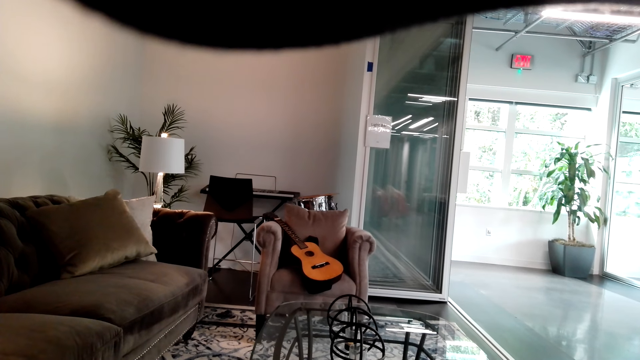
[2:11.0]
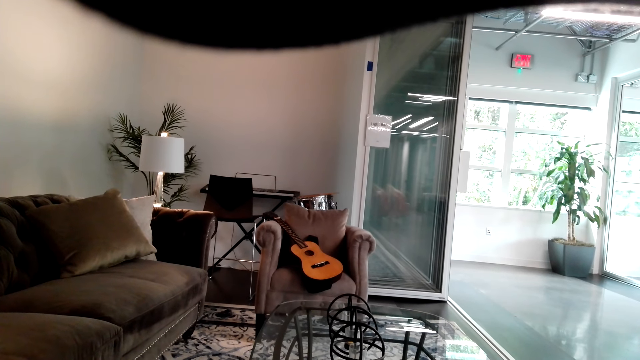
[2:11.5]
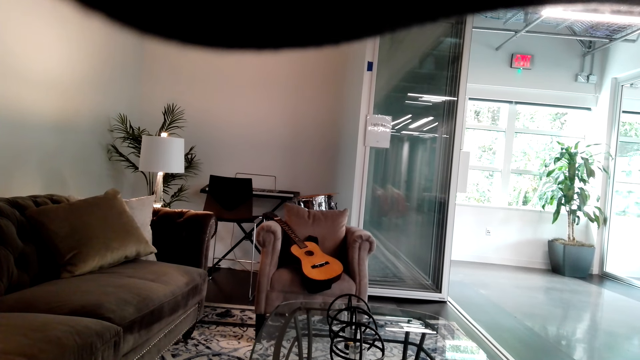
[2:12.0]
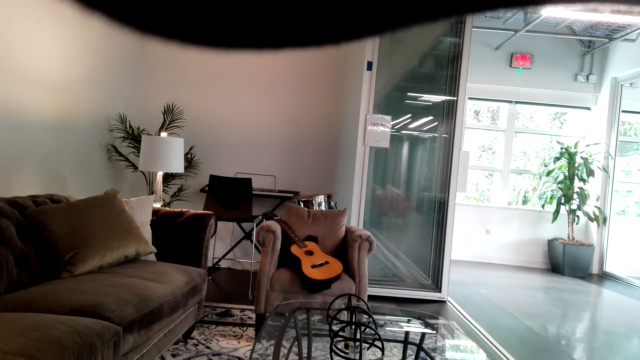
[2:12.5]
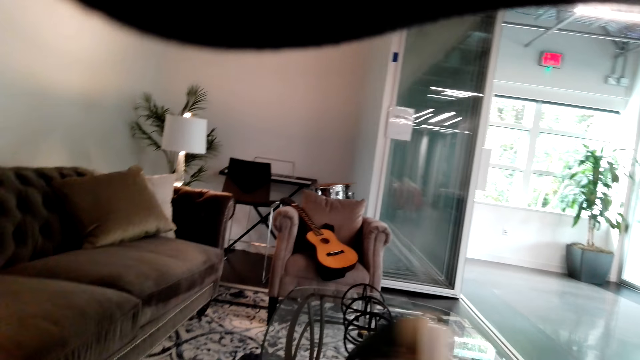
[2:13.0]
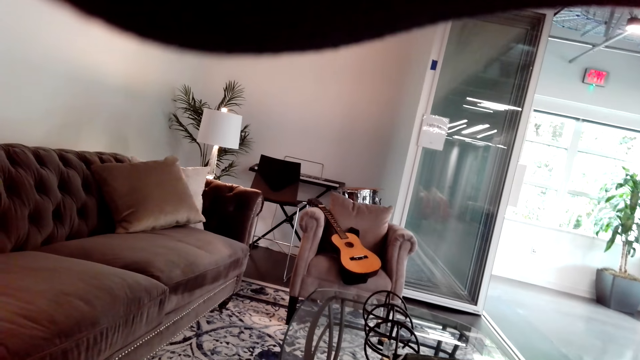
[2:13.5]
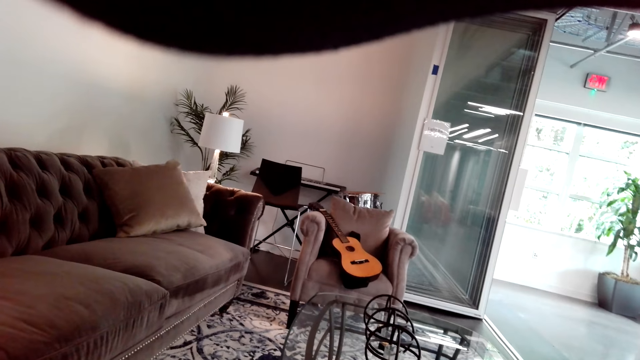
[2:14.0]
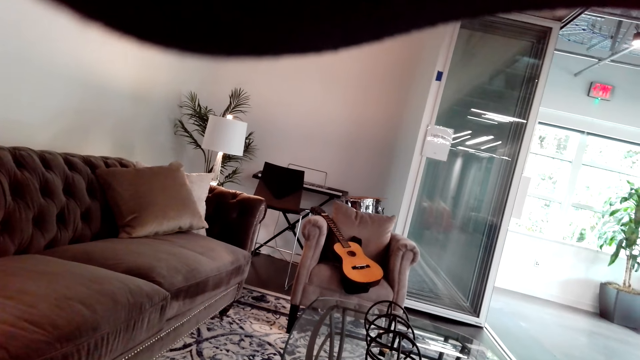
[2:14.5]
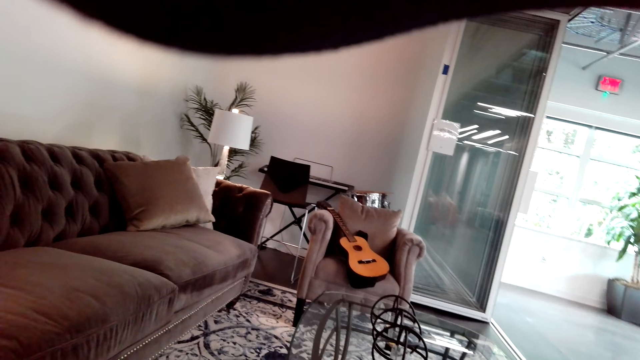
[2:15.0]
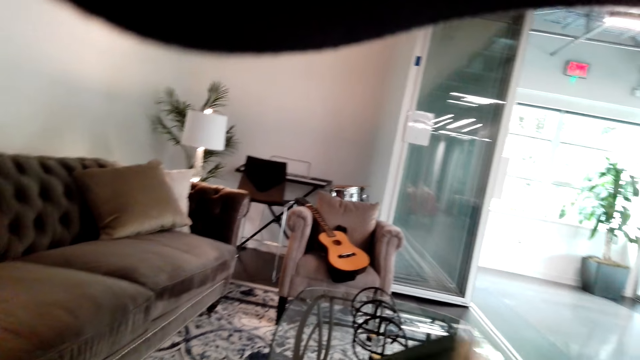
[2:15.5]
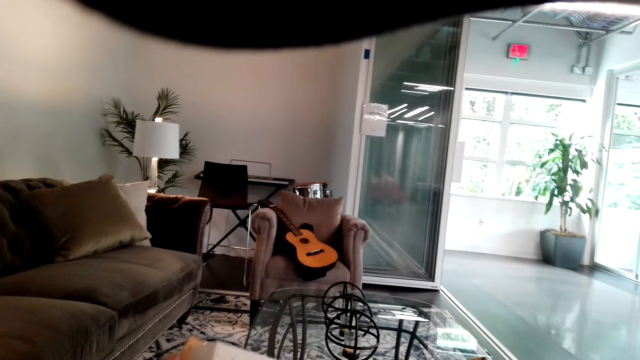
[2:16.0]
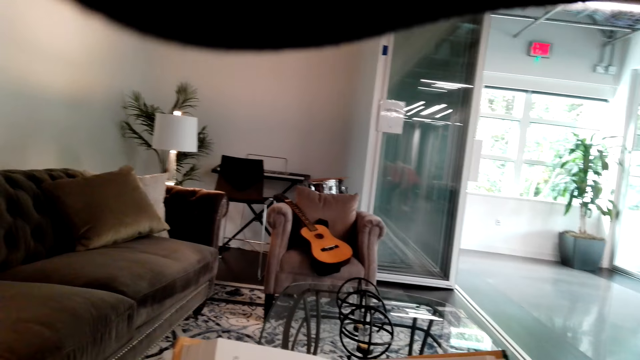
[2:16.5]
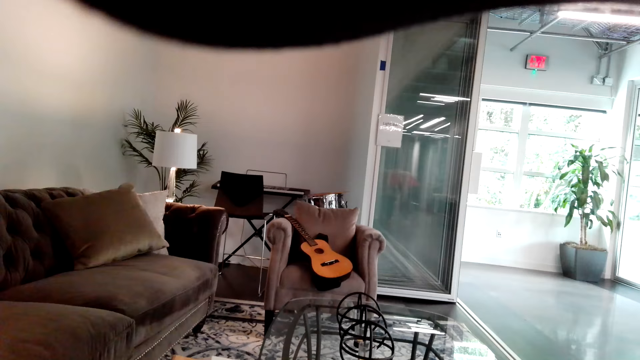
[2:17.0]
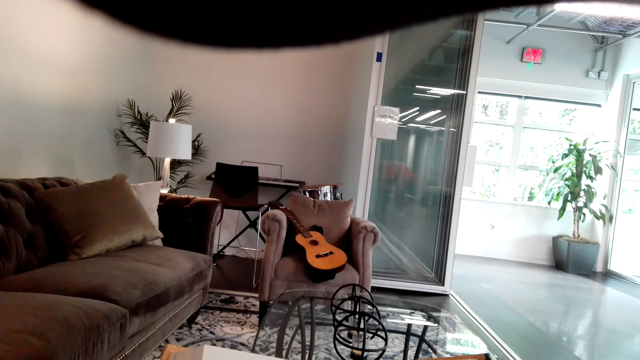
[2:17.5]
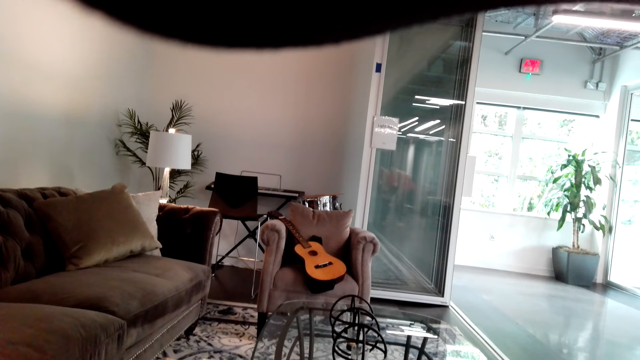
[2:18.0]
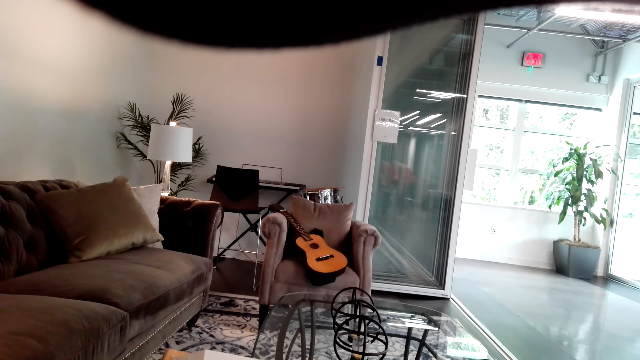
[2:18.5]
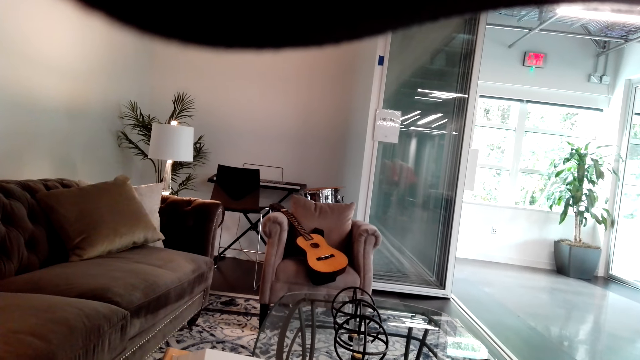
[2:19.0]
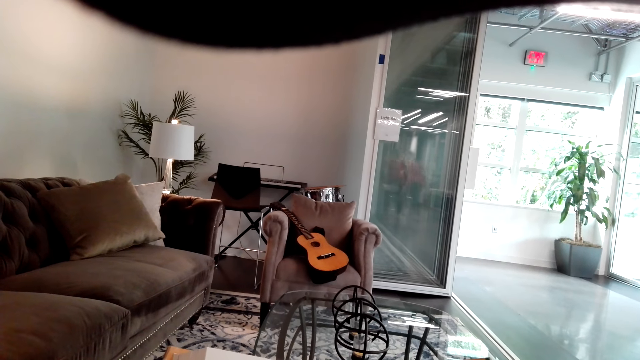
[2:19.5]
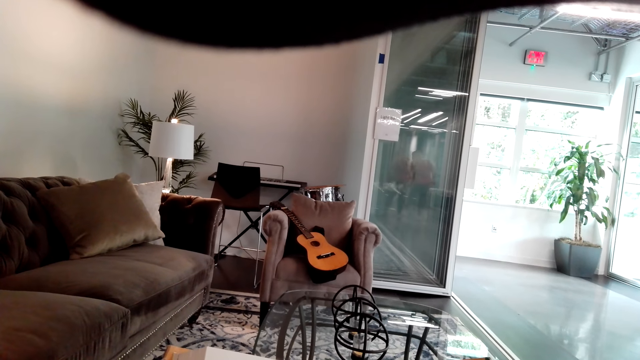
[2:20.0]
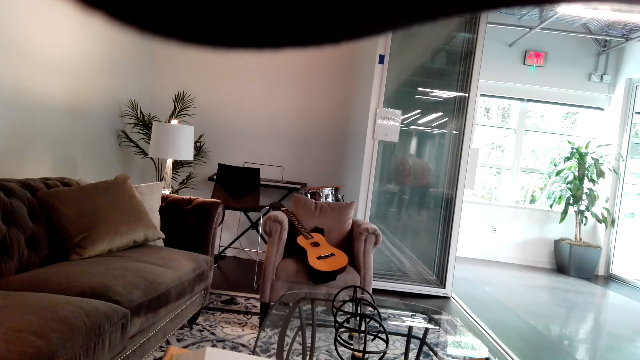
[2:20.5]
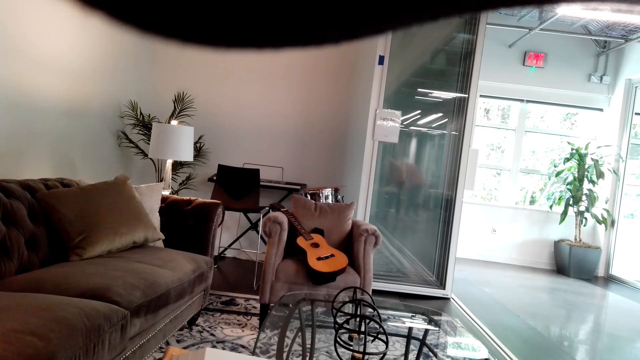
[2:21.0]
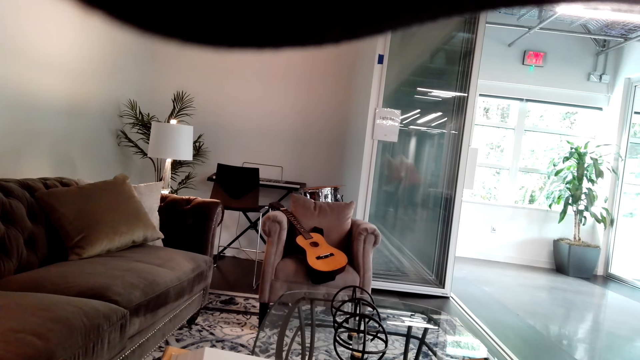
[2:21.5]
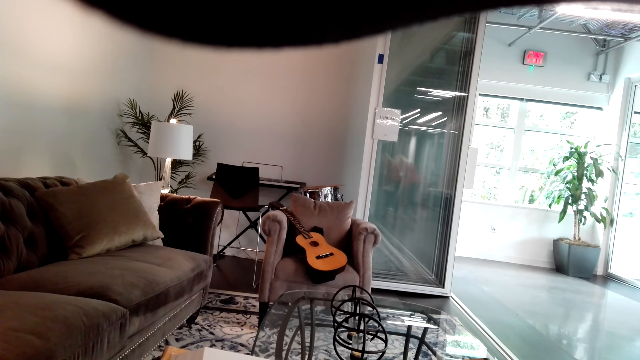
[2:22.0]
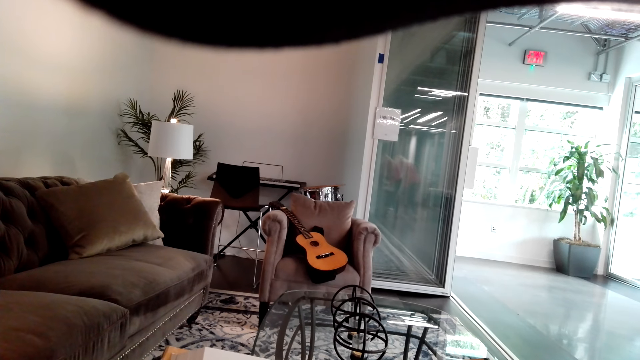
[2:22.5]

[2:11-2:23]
The camera wearer closes the book. They open the book. They read the book.

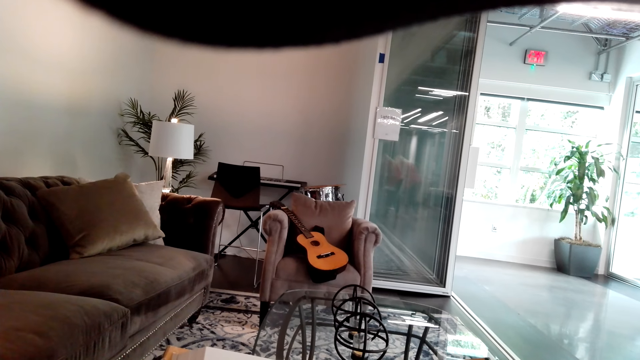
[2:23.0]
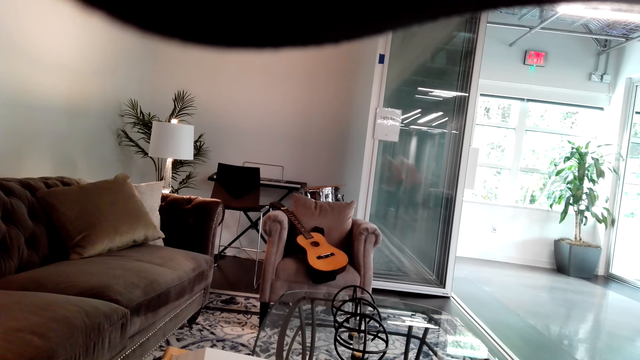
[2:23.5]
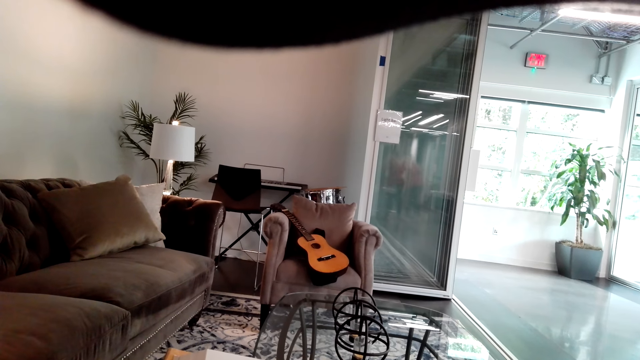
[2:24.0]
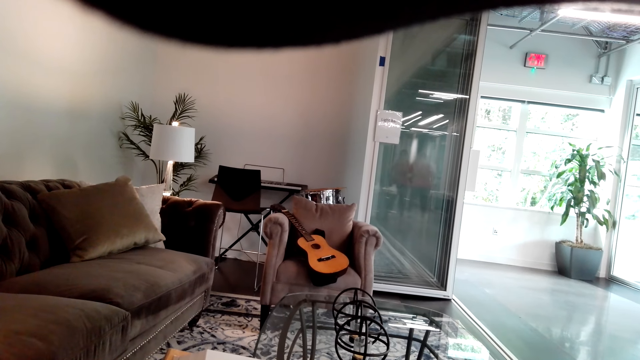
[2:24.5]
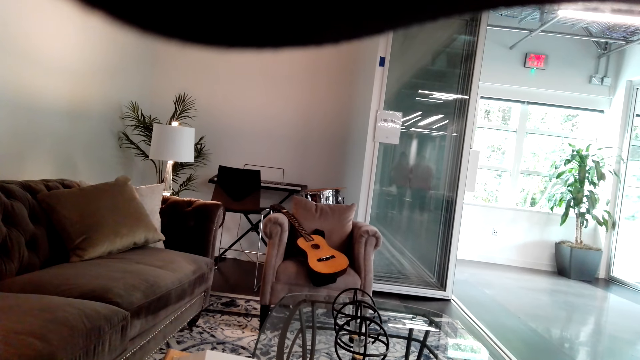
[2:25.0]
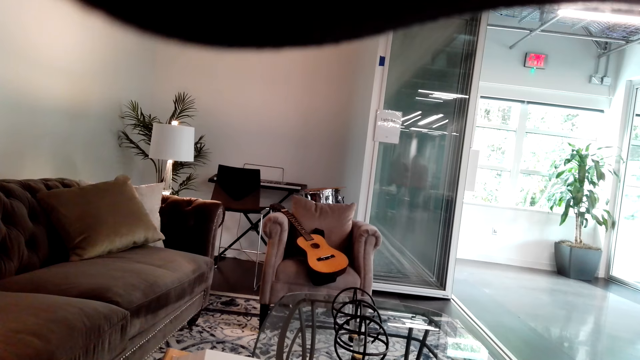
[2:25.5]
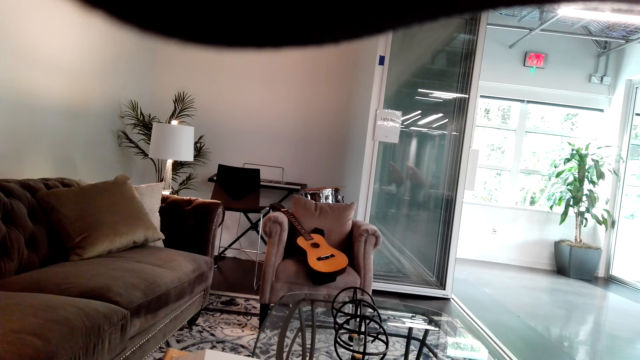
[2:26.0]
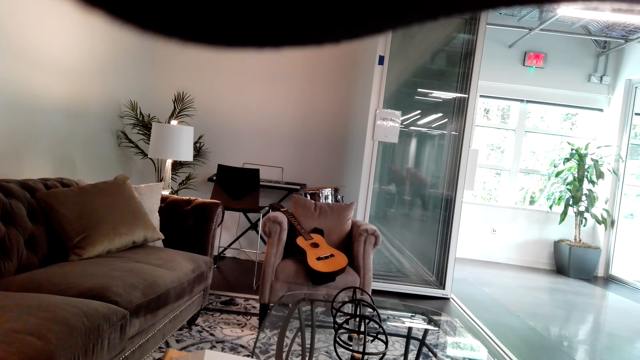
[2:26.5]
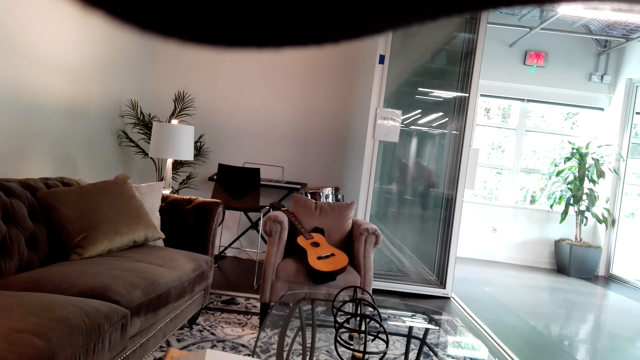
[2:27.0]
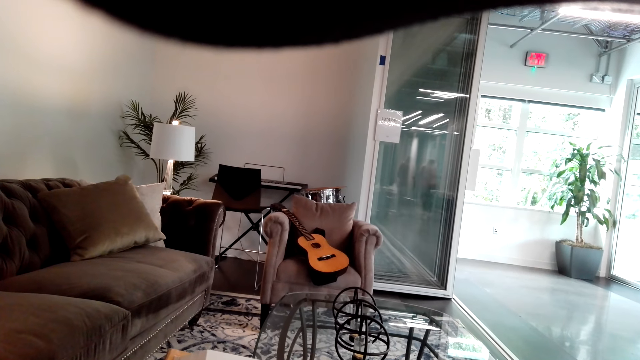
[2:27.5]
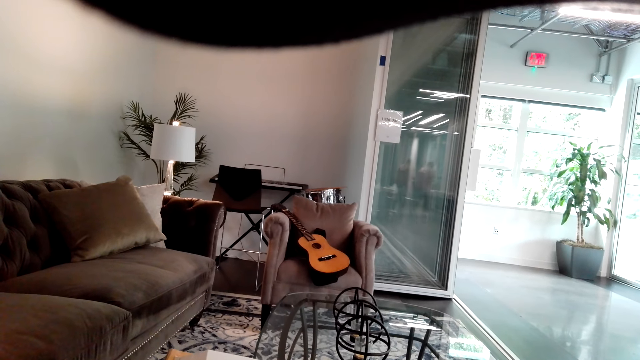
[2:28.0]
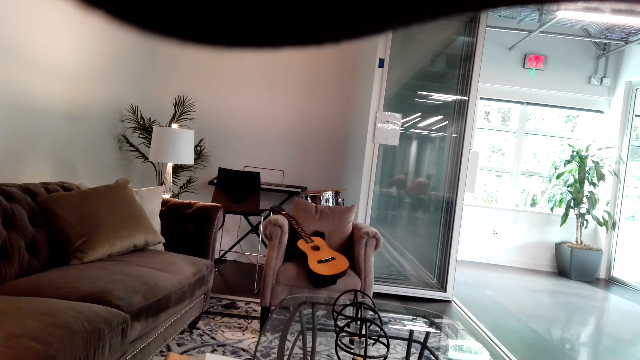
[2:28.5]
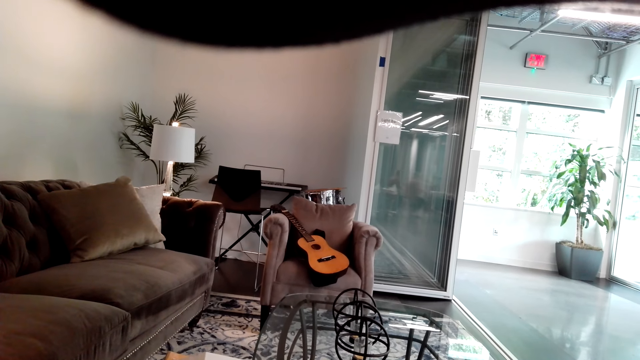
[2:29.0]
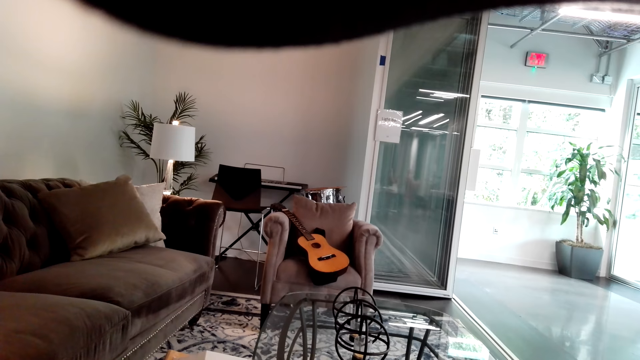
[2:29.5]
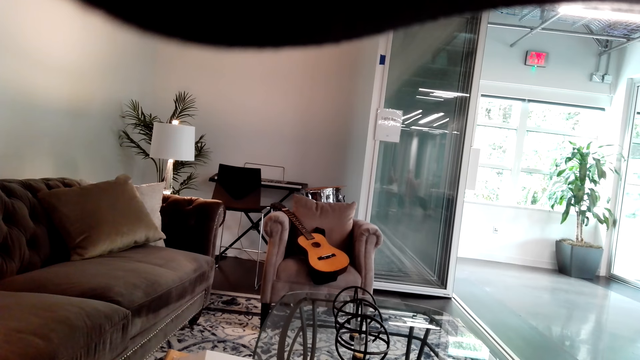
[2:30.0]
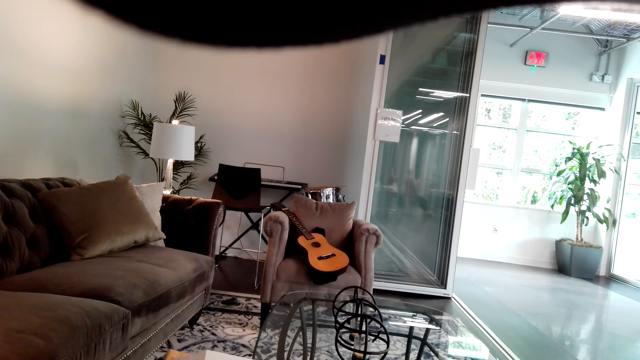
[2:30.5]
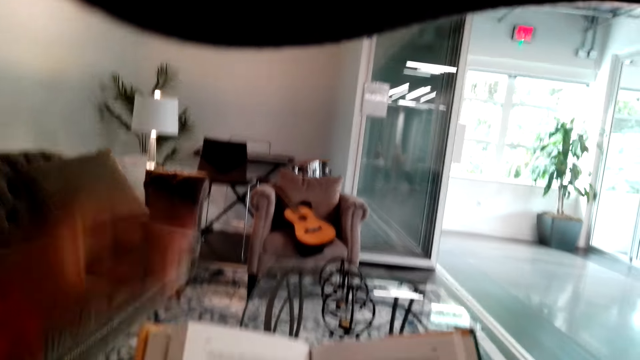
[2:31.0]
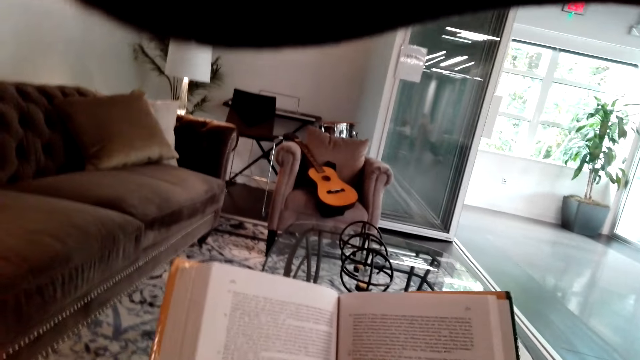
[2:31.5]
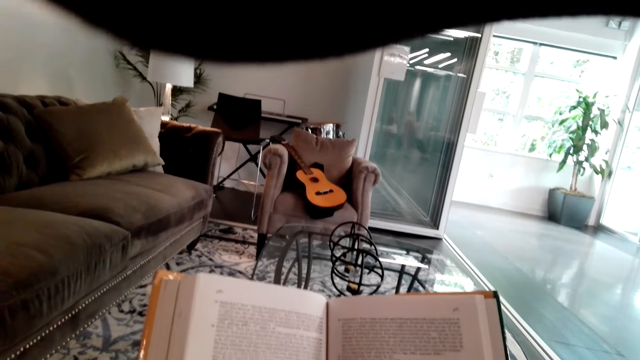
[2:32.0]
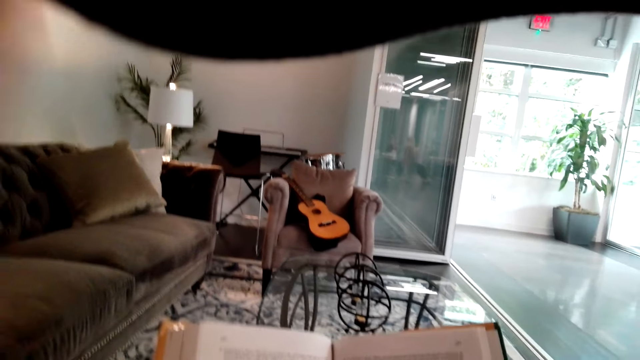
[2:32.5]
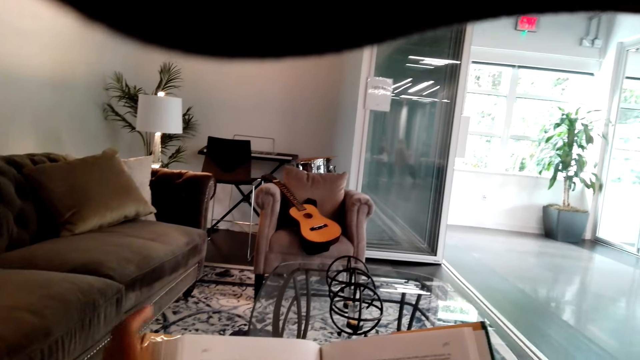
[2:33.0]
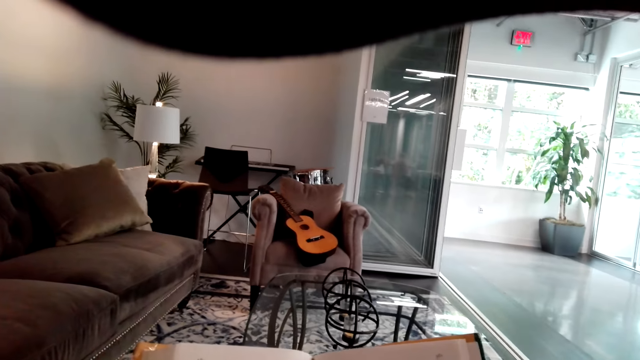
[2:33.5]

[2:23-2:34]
The camera wearer holds the camera. They hold the book.
